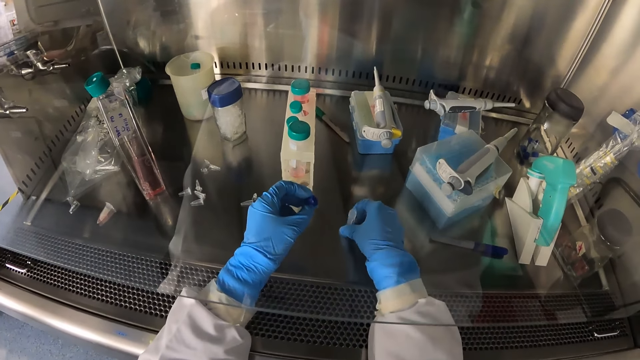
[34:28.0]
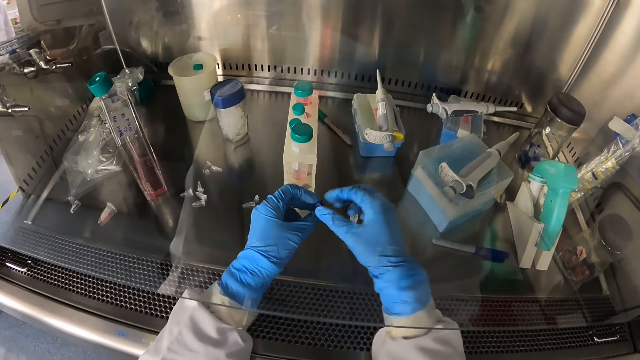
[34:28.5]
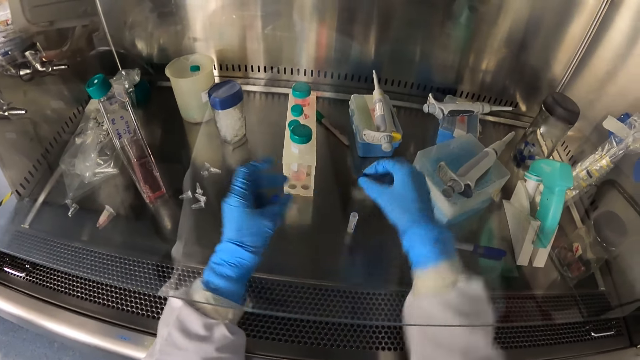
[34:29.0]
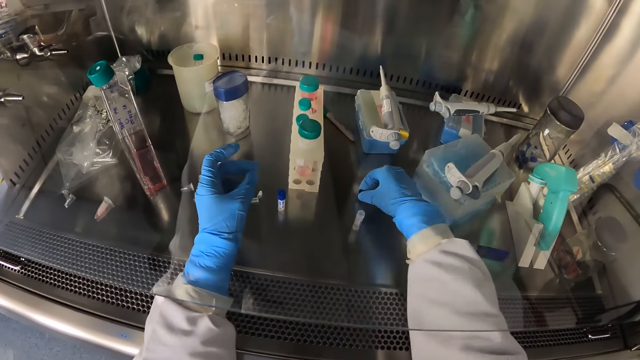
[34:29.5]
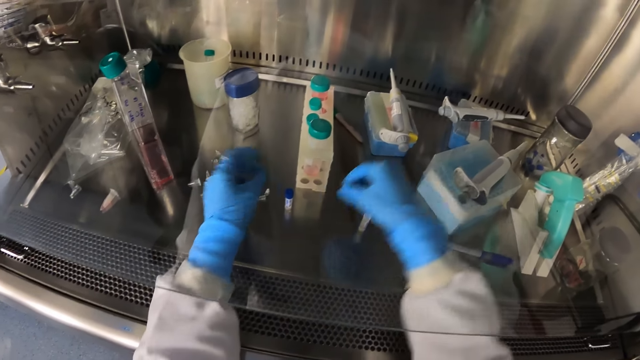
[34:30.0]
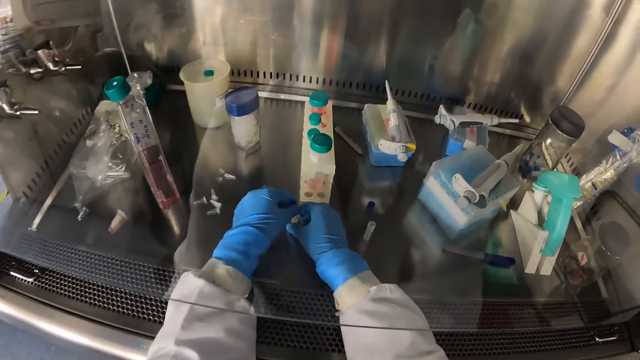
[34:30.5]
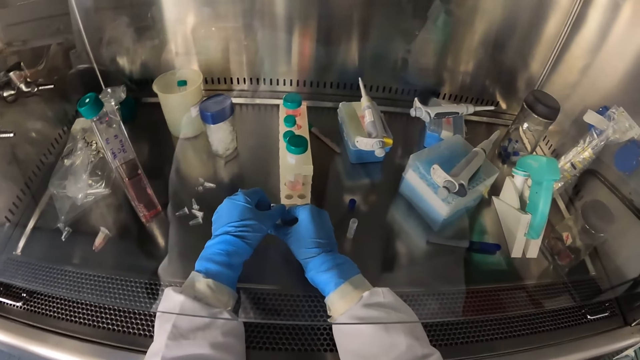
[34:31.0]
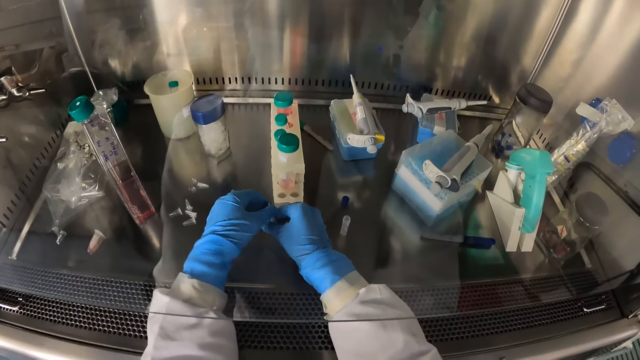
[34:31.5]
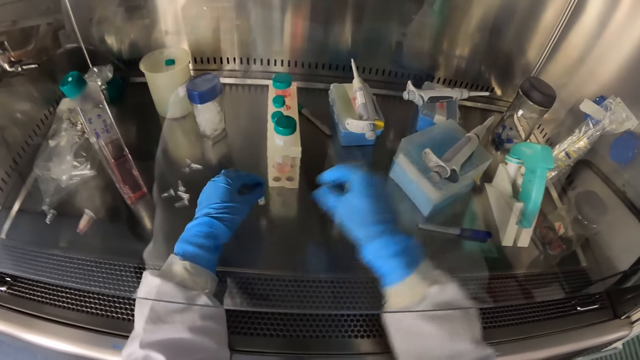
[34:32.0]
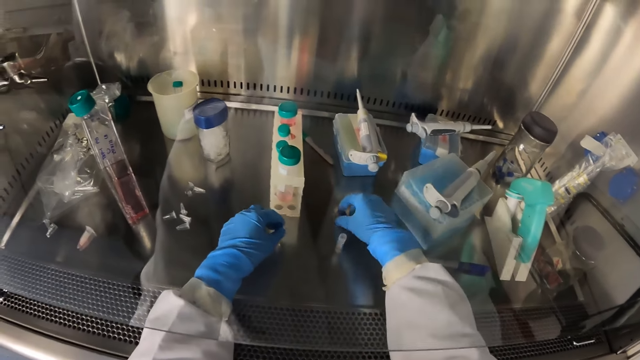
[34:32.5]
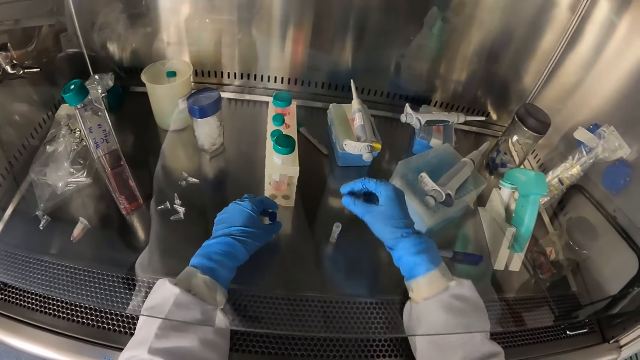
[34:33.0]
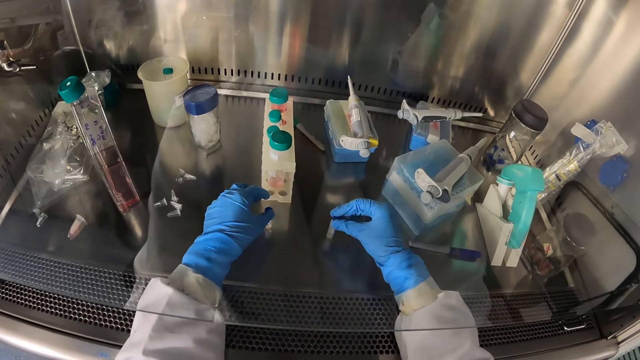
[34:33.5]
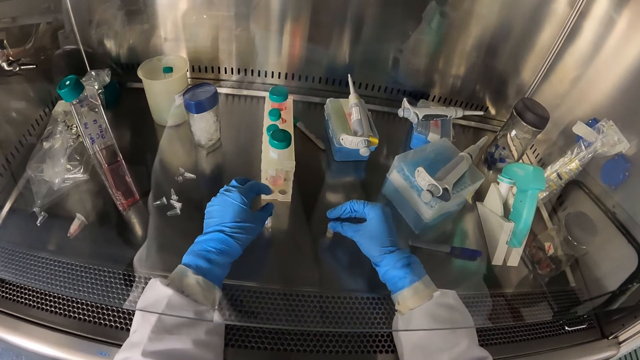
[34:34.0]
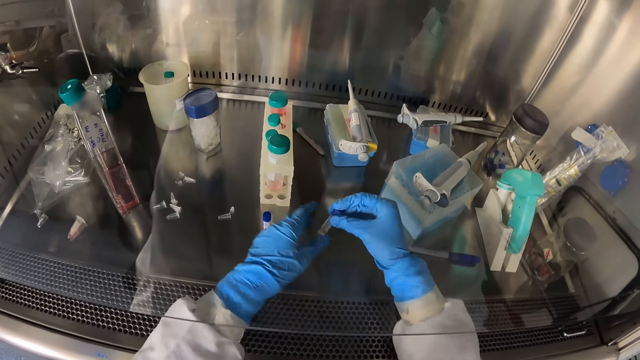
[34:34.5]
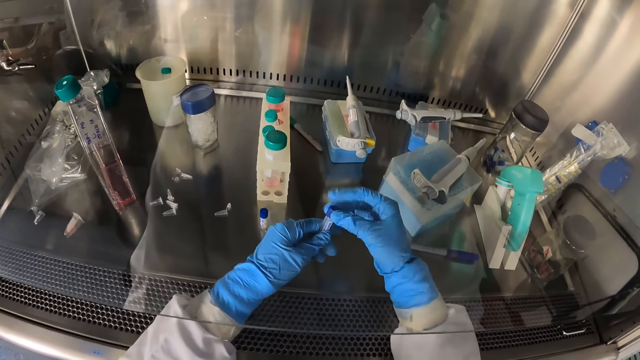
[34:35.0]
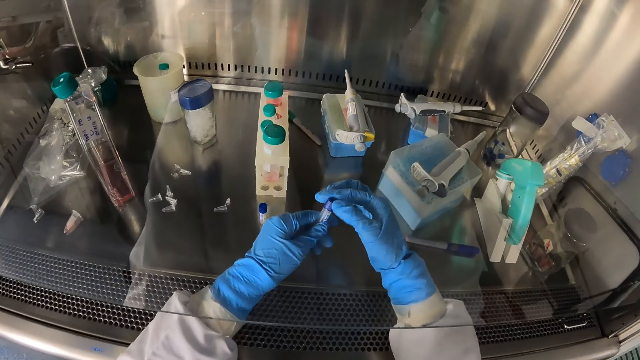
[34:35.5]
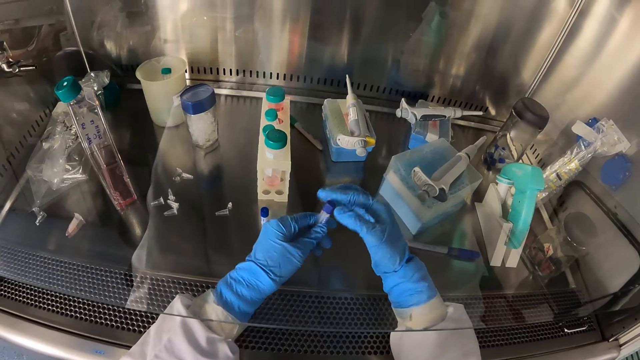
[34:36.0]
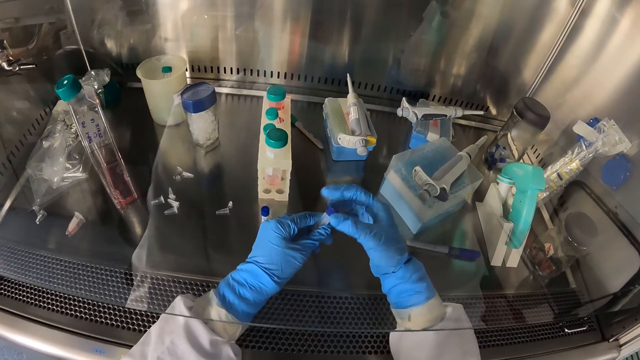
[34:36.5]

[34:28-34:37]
The camera wearer places the test tube or bottle in her right hand on the laboratory shelf. She passes the cover of the test tube from her left hand to her right hand. She places the cover of the test tube in her right hand on the laboratory shelf. She picks up a test tube from the laboratory shelf with both hands. She picks up the cover of the test tube from the laboratory shelf with her right hand. She places the bottle on the counter. She places the cover in her right hand over the test tube on the laboratory shelf. She picks up the test tube from the laboratory shelf with her right hand. She passes the test tube from her right hand to her left hand. She covers the test tube in her left hand with its cover in her right hand. She tightens the bottle cover.

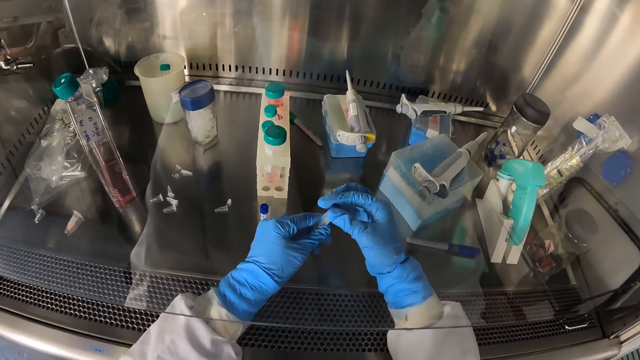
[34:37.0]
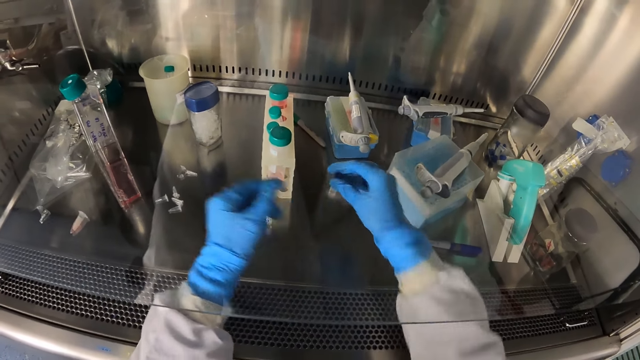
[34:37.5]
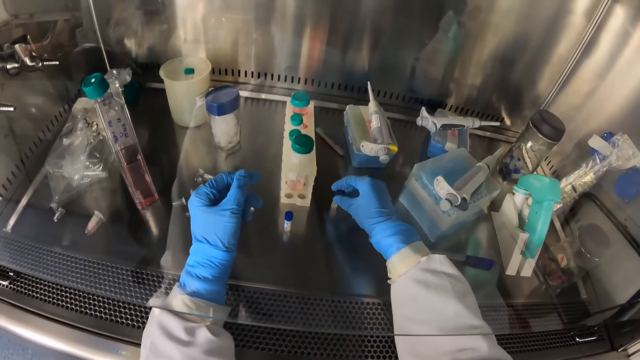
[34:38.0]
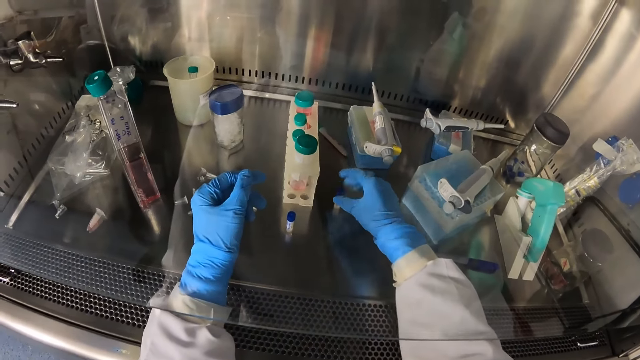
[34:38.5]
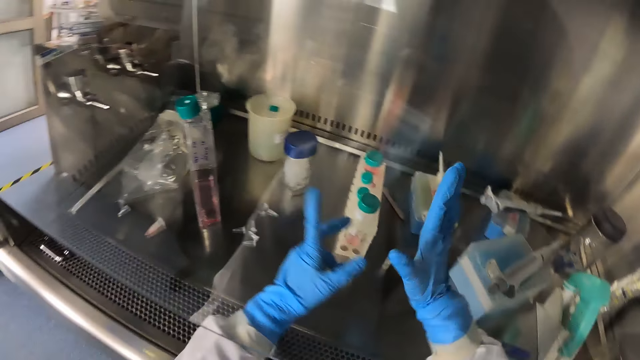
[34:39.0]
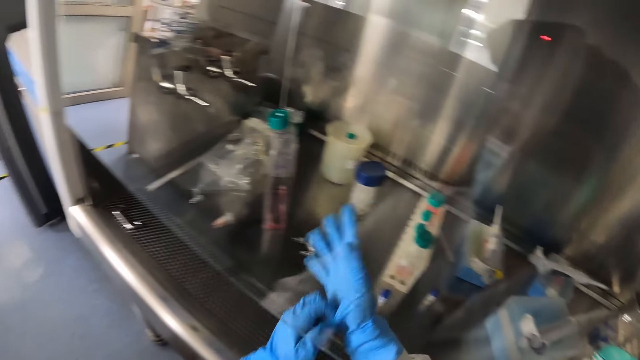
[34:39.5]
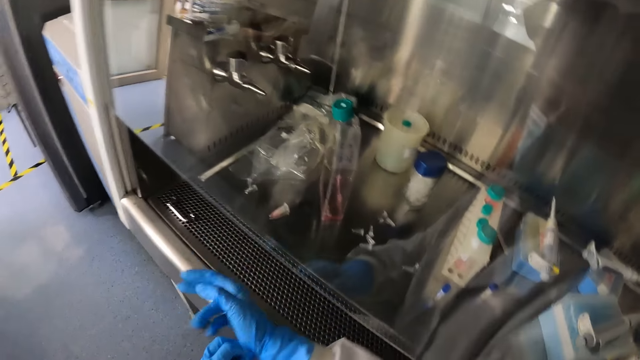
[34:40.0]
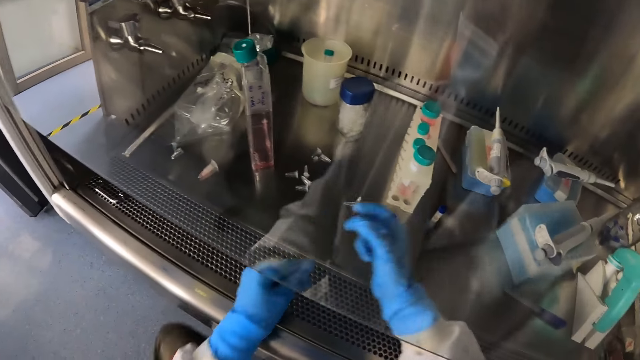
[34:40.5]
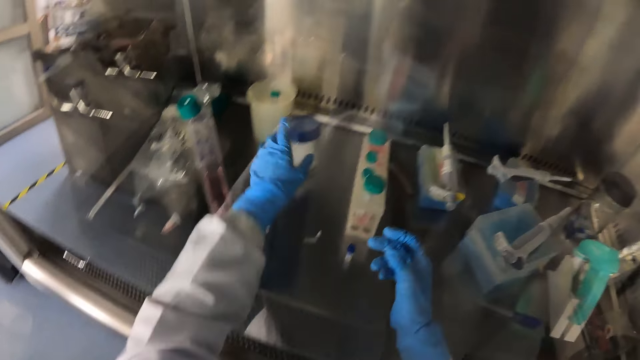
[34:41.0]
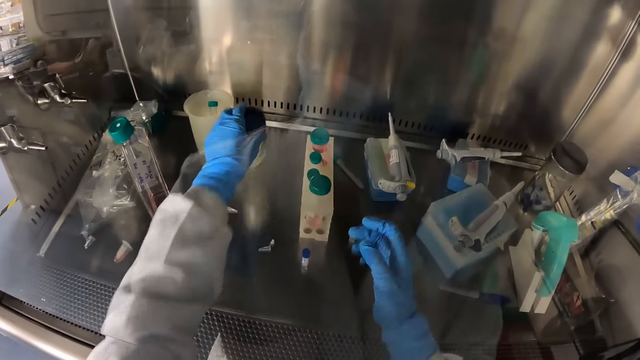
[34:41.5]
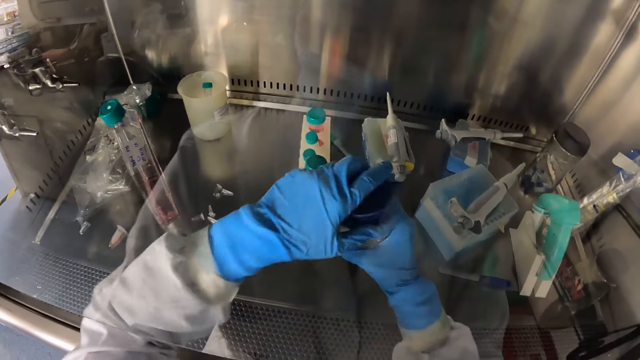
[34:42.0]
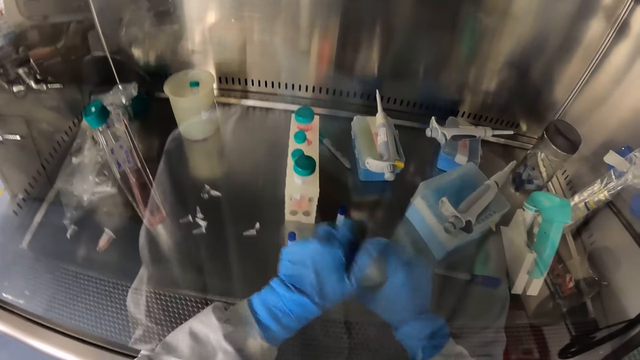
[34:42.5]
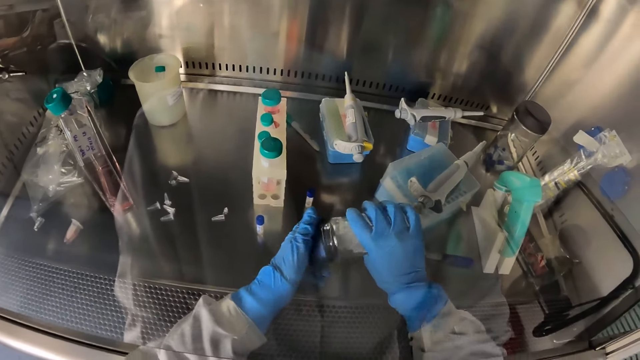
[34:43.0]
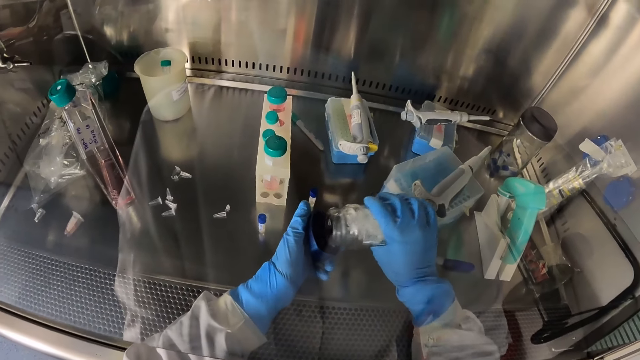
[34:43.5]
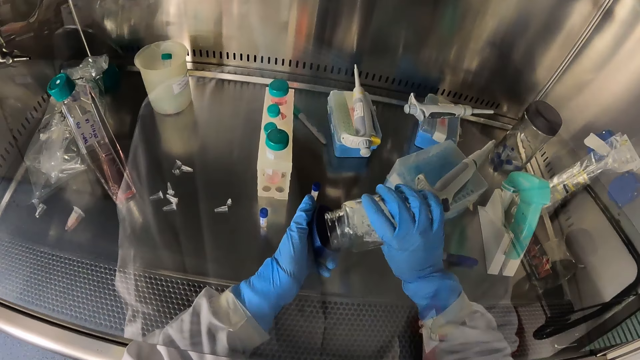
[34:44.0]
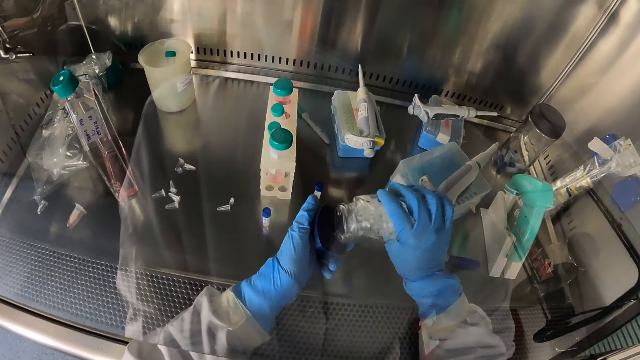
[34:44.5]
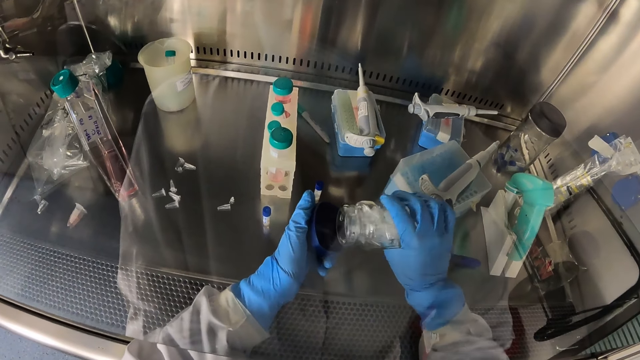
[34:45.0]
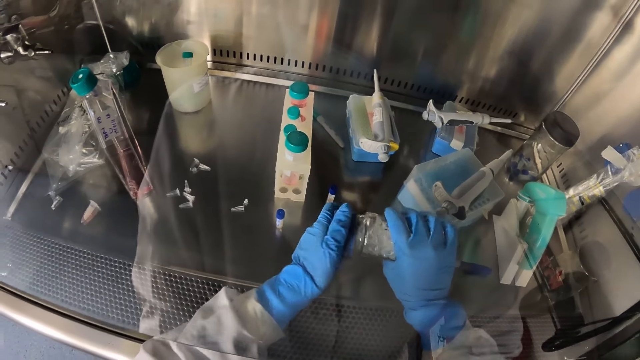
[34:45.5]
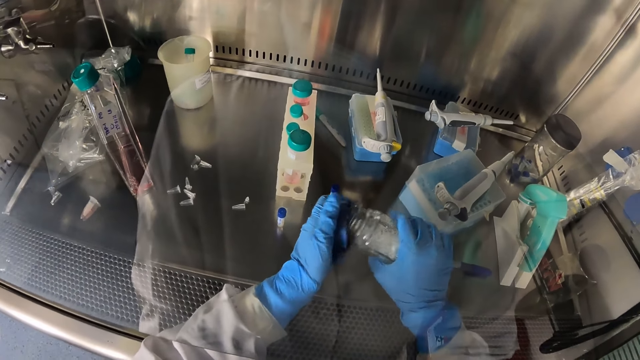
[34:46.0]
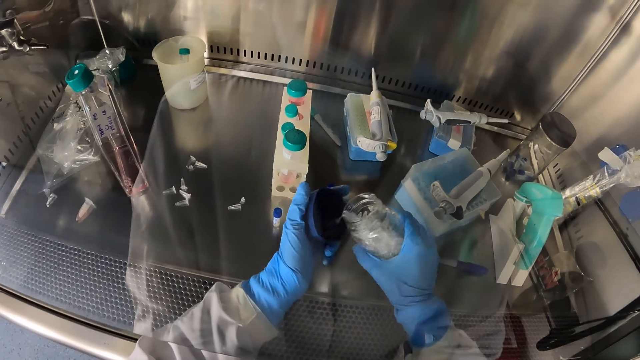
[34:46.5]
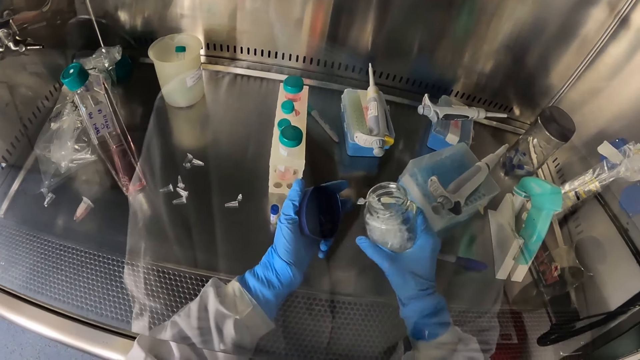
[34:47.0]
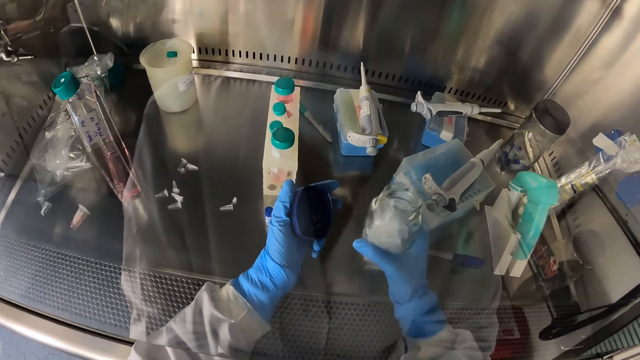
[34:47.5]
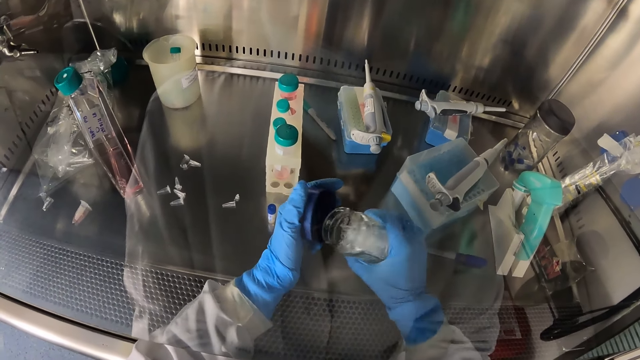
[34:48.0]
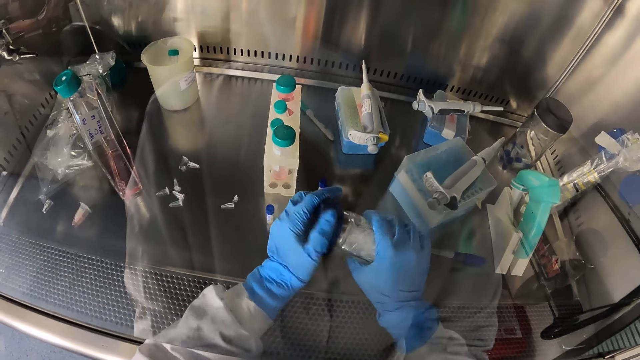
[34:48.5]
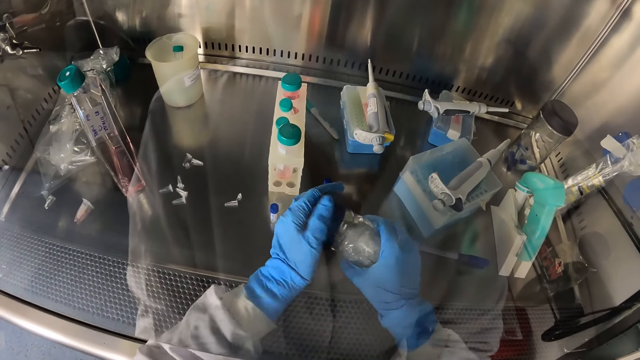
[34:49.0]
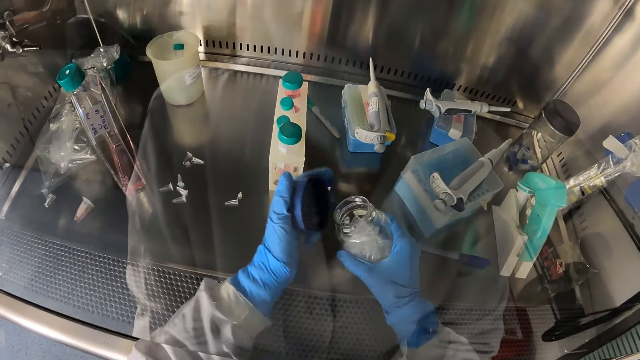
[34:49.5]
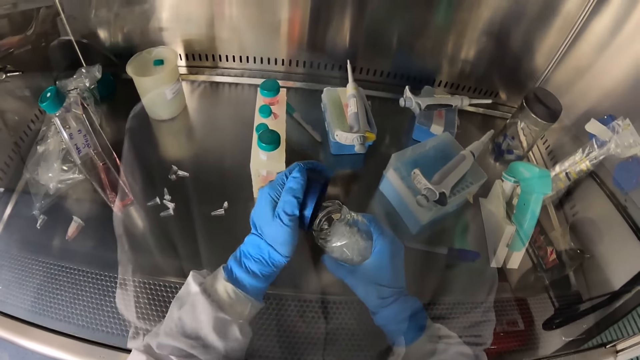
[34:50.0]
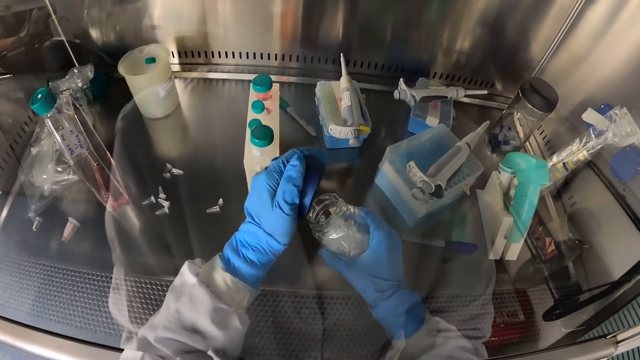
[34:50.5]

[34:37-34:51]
The camera wearer places the test tube in her right hand on the laboratory shelf. She adjusts her right hand glove with her left hand. She carries a laboratory glassware or container from the laboratory shelf with her left hand. She passes the laboratory glassware from her left hand to her right hand. She opens the laboratory glassware in her right hand with her left hand. She turns the laboratory glassware in her right hand in its cover in her left hand. She removes a tube from the container. She places the cover in her left hand on the laboratory glassware in her right hand.
